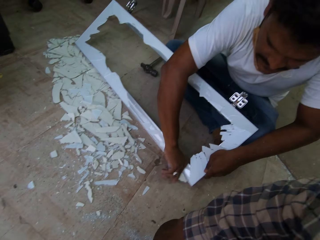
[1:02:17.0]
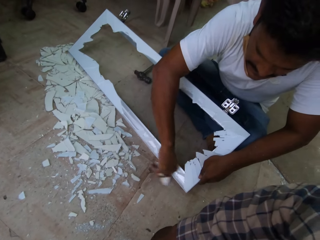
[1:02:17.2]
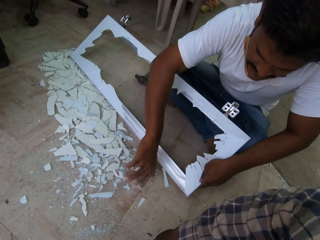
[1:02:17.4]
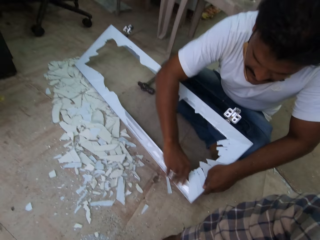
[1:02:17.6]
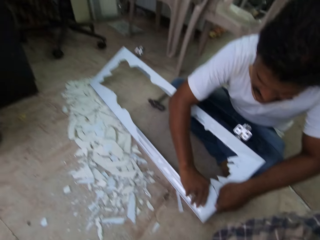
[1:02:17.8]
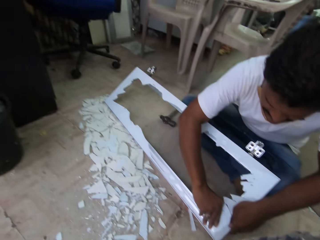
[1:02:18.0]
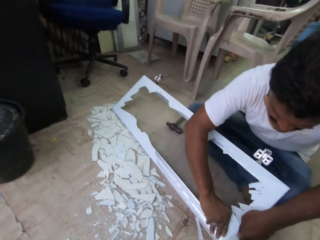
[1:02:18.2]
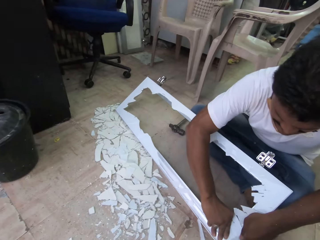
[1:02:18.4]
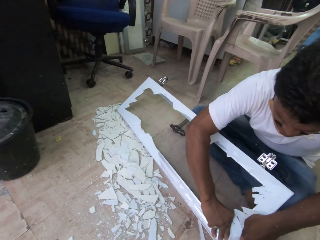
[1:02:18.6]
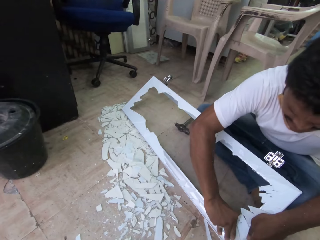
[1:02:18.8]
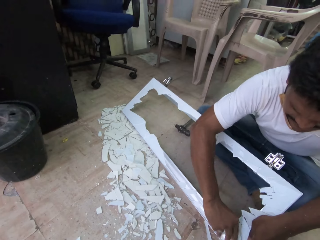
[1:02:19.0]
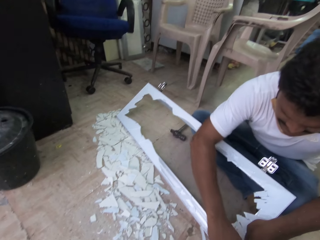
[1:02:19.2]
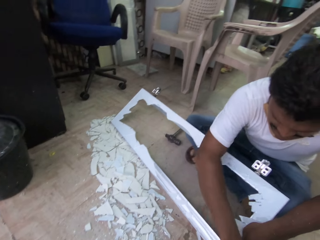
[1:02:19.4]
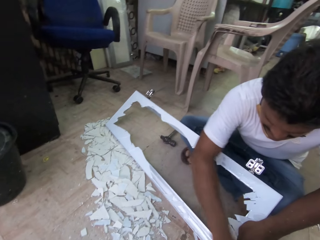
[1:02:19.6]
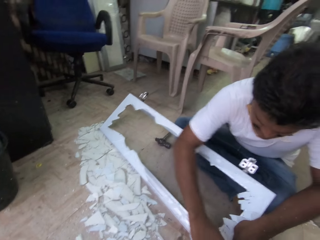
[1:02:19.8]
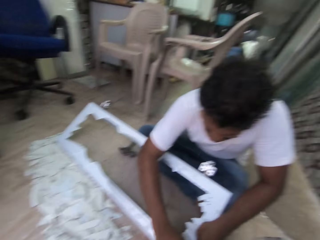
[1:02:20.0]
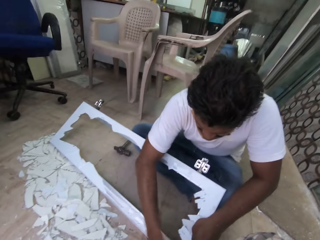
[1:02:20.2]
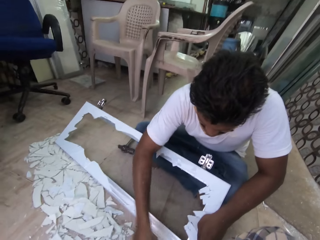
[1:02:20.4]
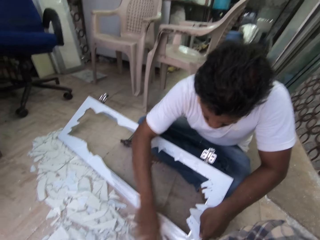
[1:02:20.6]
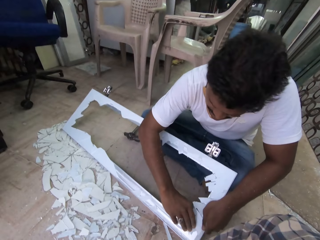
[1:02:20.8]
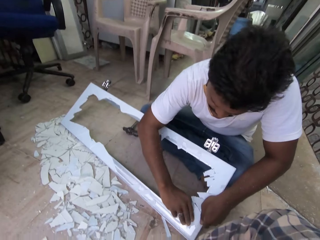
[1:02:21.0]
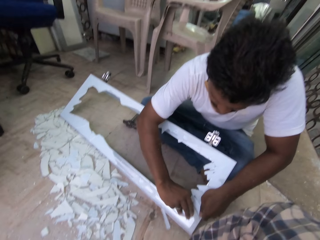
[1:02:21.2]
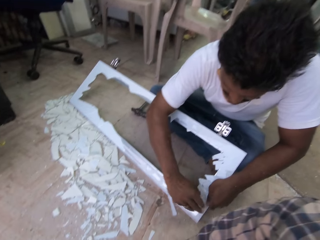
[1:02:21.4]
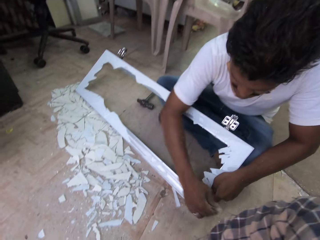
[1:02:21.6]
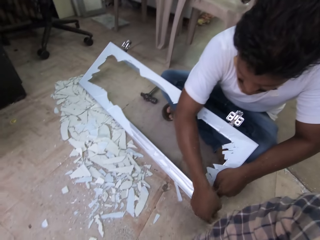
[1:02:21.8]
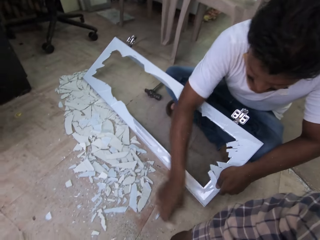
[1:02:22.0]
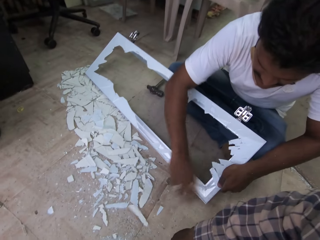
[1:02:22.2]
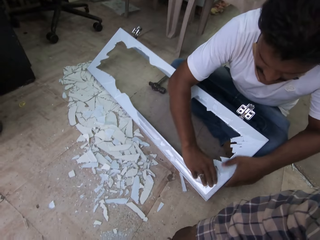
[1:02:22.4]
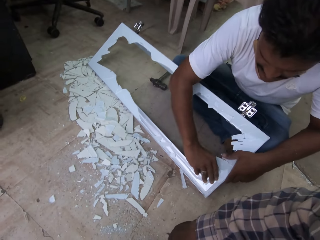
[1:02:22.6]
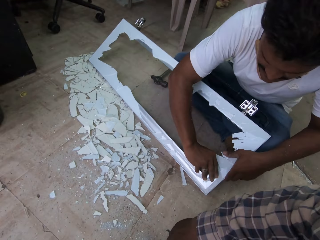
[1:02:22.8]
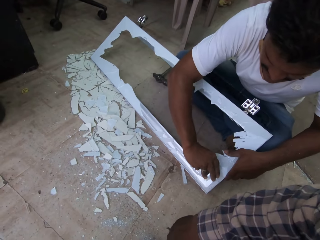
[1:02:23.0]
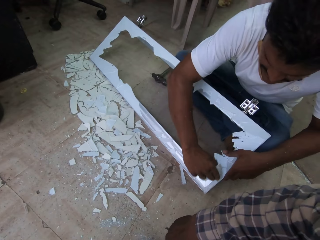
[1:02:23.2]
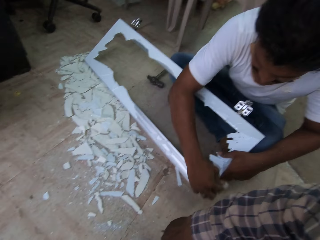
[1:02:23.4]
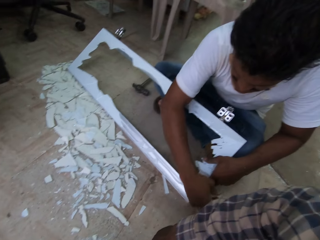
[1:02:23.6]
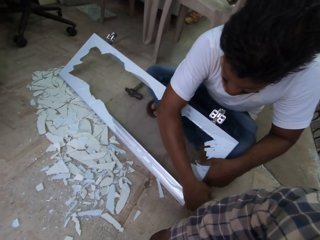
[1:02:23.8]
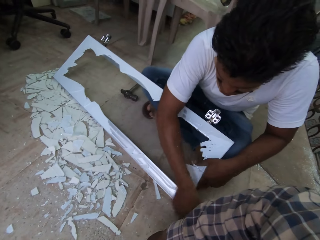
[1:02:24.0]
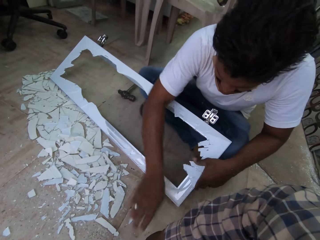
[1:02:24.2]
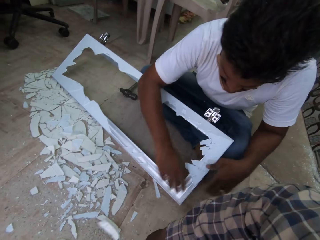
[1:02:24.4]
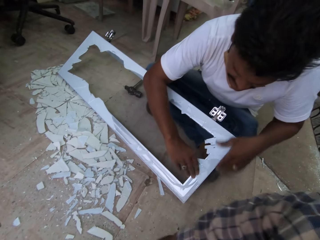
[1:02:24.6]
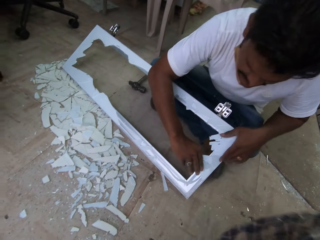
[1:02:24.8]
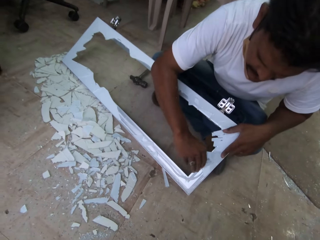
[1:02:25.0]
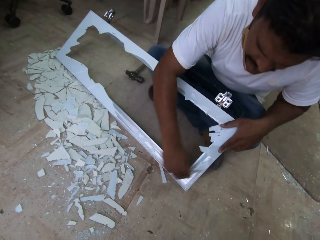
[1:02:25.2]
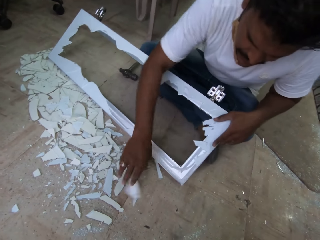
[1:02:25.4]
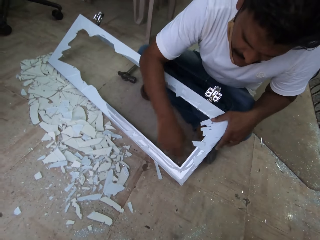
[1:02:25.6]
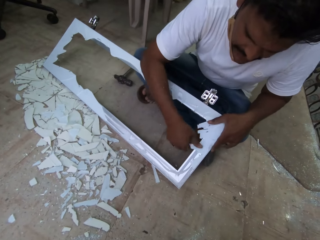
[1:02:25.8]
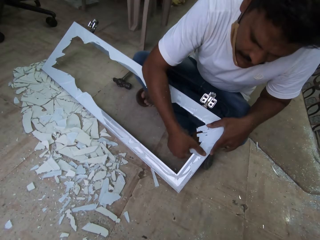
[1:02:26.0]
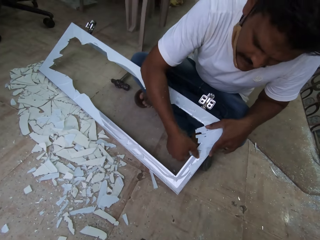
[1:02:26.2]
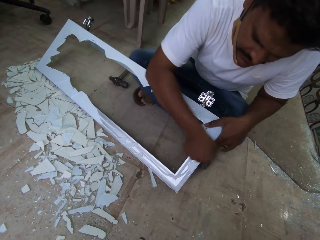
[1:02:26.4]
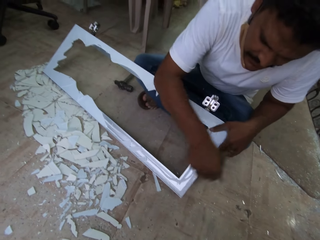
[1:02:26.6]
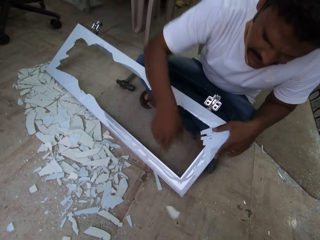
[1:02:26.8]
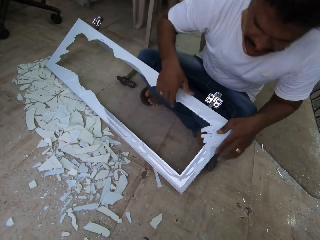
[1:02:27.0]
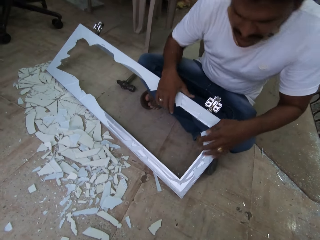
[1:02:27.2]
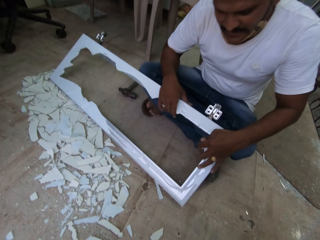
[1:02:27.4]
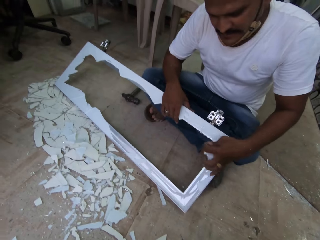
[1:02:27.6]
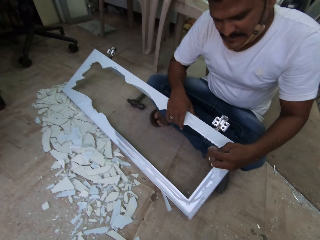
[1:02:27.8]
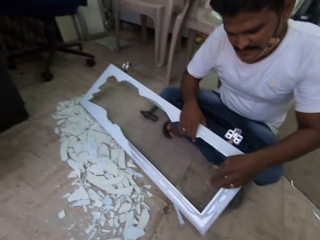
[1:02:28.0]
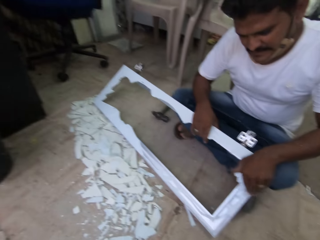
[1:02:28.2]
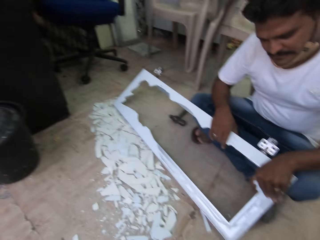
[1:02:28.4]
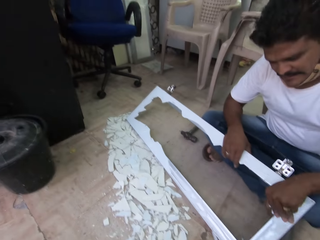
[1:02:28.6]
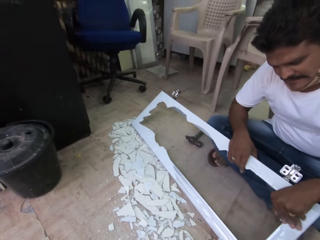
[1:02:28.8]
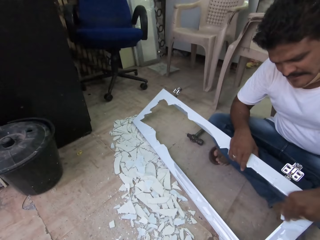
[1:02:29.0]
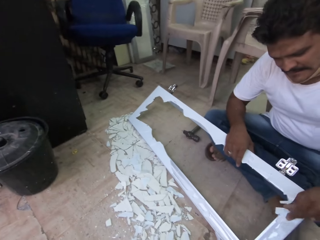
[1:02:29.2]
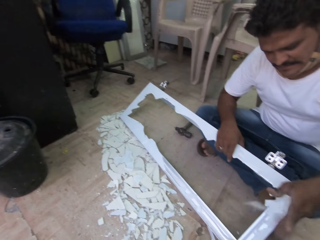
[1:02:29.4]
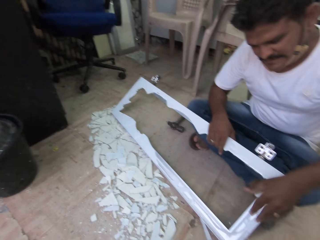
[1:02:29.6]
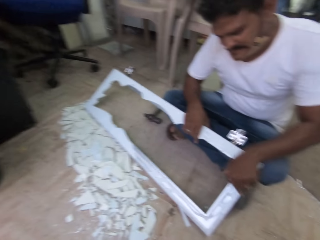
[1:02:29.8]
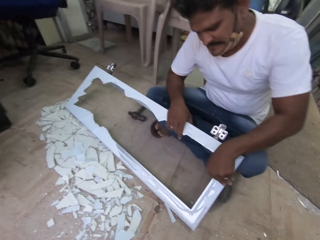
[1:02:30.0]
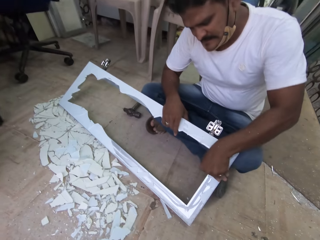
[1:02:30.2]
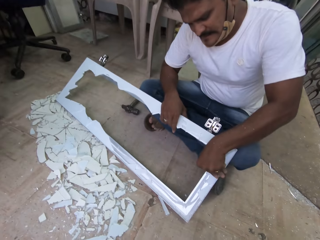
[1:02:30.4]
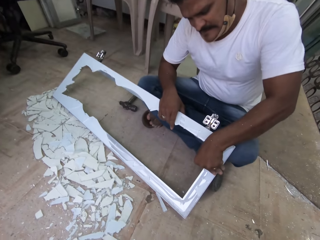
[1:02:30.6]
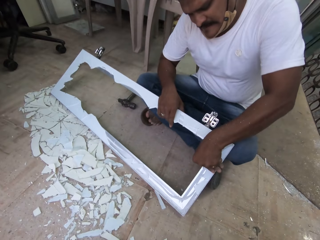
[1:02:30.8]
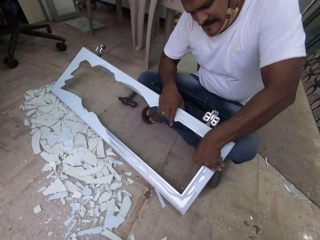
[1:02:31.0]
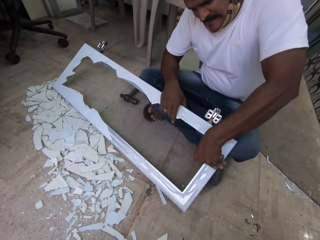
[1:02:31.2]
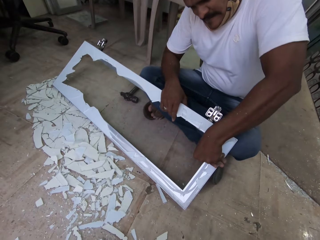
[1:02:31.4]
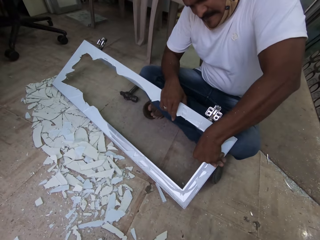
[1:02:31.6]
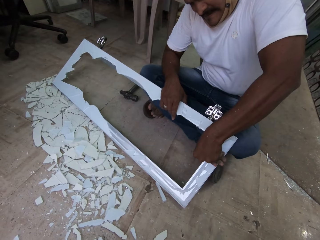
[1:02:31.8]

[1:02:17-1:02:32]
The man drops the glass on the floor with his right hand. The man removes a glass from the steel glass with his right hand and drops the glass on the floor with his right hand. The man removes a glass from the steel glass with his right hand and drops the glass on the floor with his right hand. The man removes a glass from the steel glass with his right hand and drops the glass on the floor with his right hand. The man removes a glass from the steel glass with his right hand and drops the glass on the floor with his right hand. The man removes a glass from the steel glass with his left hand and drops the glass on the floor with his left hand. The man removes a glass from the steel glass with his left hand and drops the glass on the floor with his left hand. The man removes a glass from the steel glass with his left hand.

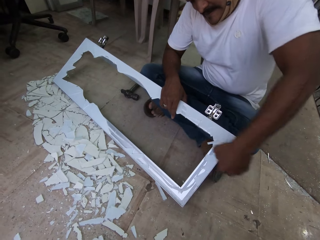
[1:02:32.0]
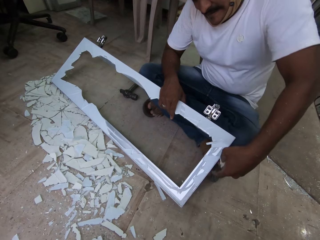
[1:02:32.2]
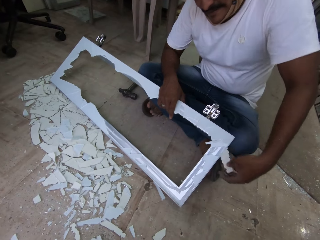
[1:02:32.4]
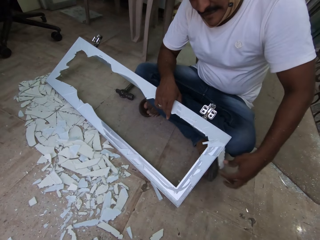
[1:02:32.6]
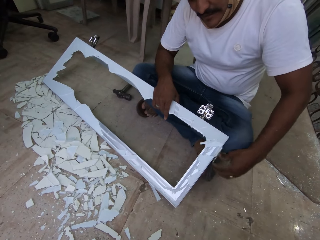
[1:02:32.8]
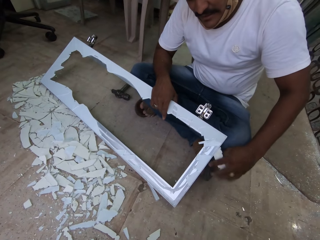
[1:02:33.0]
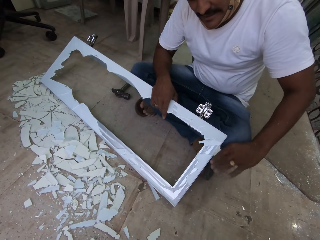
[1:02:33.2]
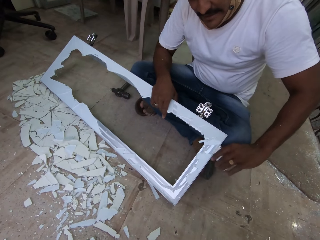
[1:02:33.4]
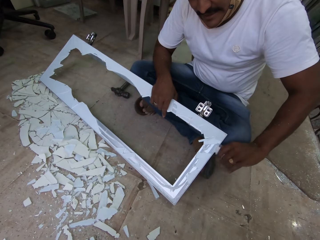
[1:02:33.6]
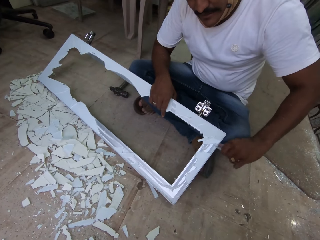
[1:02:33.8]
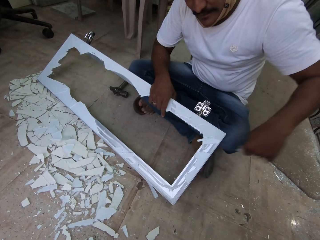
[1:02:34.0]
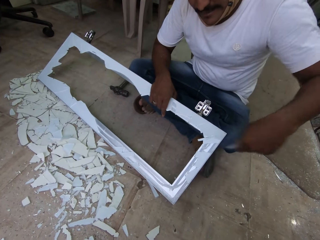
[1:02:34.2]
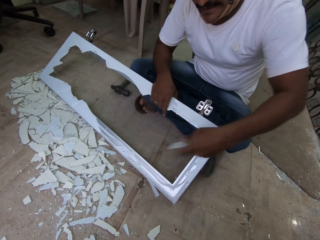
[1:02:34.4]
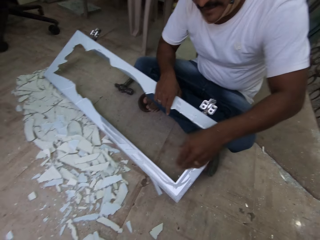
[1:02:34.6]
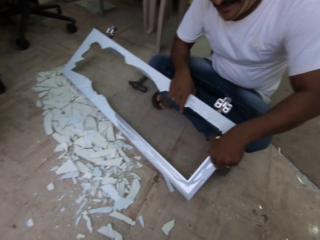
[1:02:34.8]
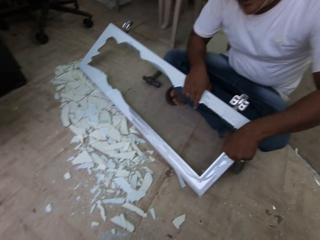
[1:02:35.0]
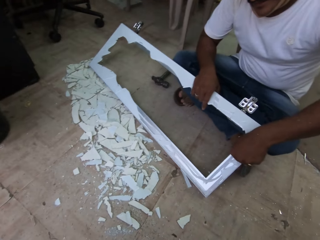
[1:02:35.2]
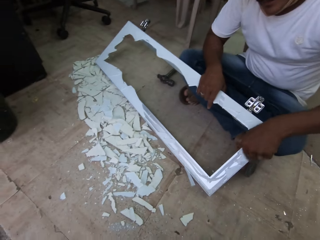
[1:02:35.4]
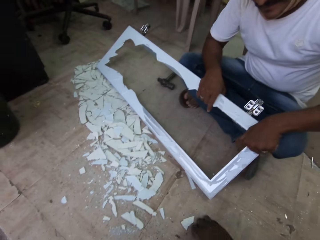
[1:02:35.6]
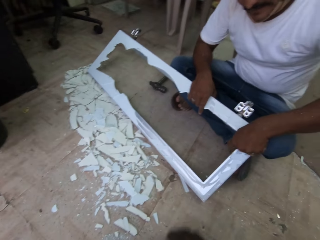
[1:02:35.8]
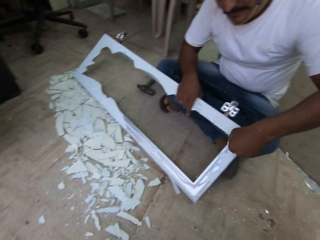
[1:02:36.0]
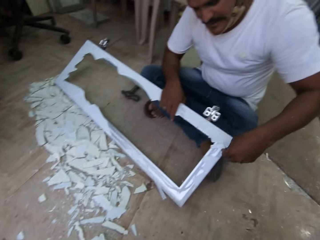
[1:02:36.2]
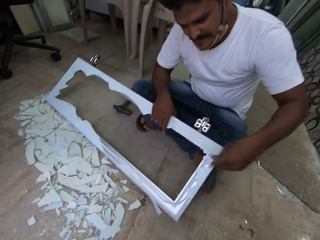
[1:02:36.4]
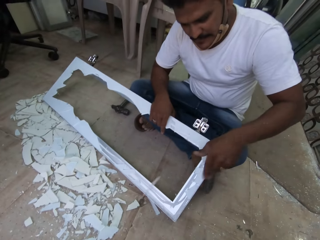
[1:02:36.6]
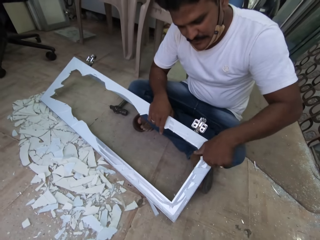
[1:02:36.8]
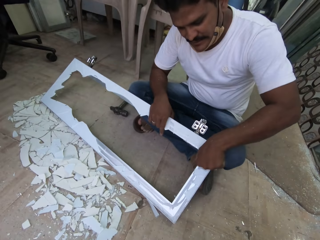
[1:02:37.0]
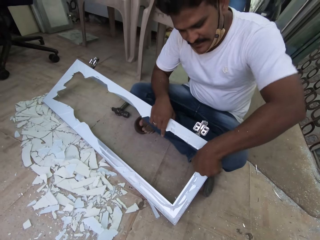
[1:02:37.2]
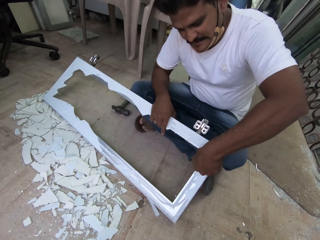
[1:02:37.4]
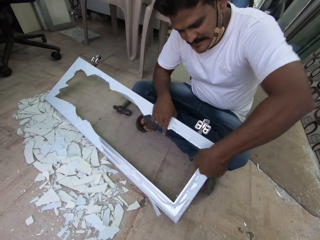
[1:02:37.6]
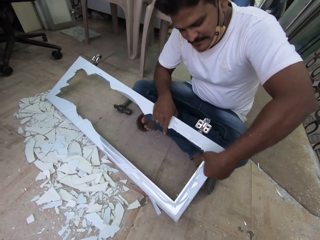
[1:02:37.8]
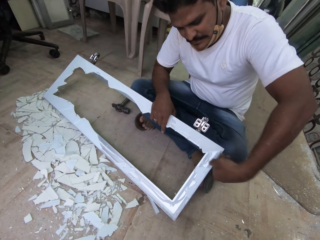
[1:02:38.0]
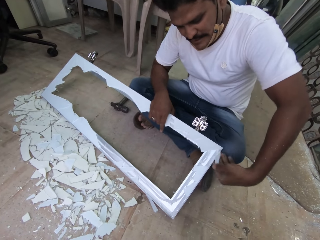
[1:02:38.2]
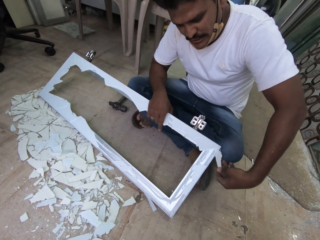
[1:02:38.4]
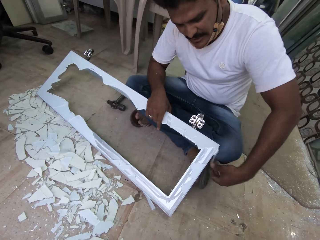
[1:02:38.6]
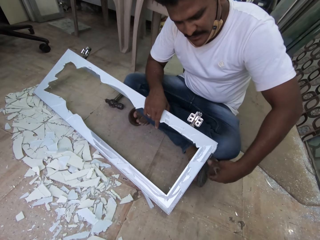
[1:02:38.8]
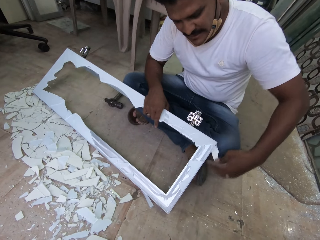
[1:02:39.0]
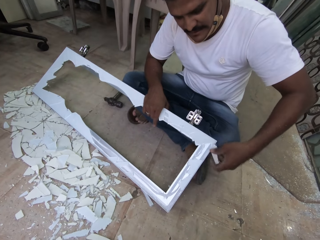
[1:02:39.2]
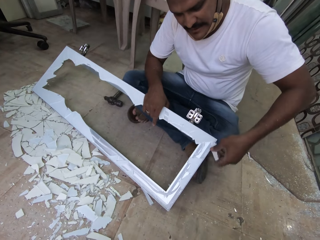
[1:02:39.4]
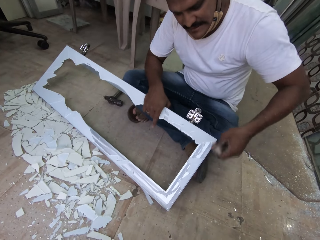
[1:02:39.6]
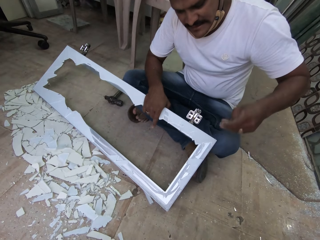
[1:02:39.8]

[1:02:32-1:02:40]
The man drops the glass on the floor with his left hand. The man removes a glass from the steel glass with his left hand. The camera wearer throws a piece of broken glass on the floor with his right hand. The man drops the glass on the floor with his left hand. The man removes a glass from the steel glass with his left hand.
